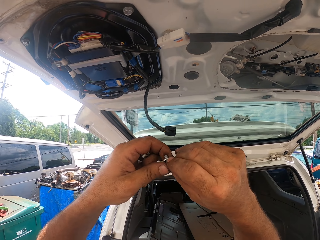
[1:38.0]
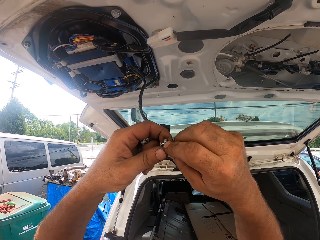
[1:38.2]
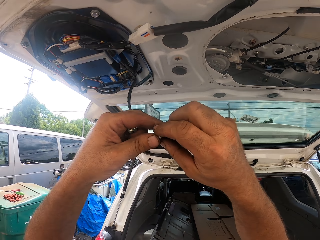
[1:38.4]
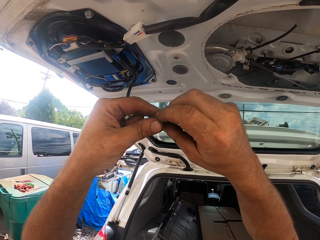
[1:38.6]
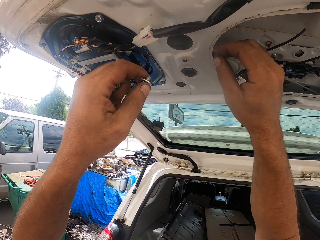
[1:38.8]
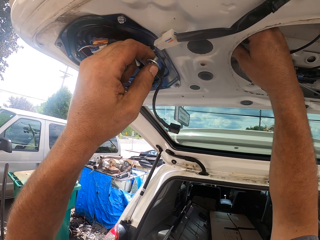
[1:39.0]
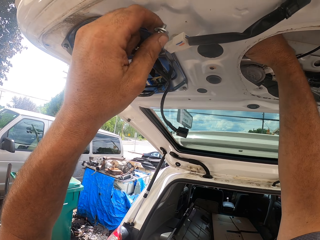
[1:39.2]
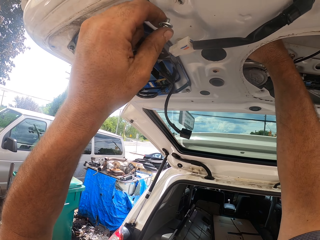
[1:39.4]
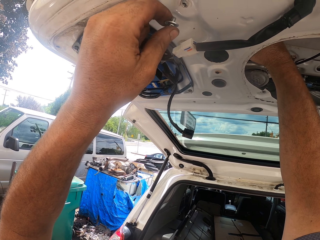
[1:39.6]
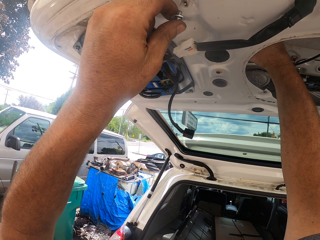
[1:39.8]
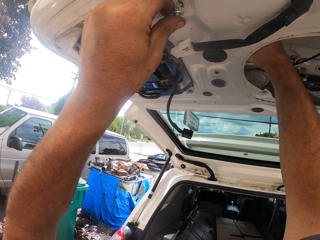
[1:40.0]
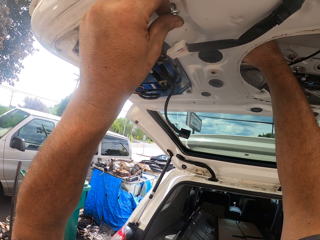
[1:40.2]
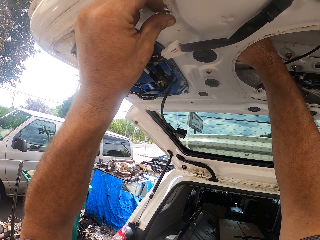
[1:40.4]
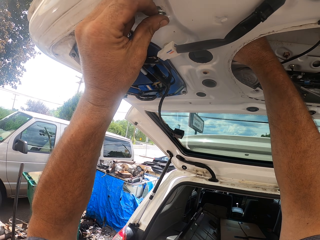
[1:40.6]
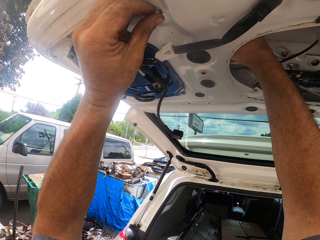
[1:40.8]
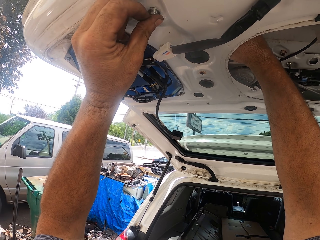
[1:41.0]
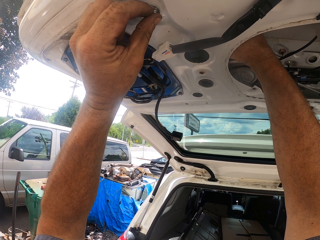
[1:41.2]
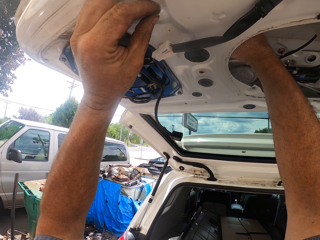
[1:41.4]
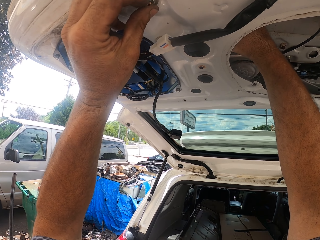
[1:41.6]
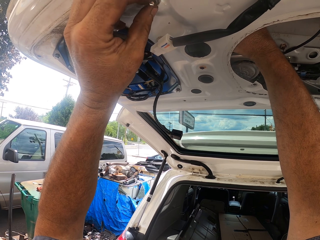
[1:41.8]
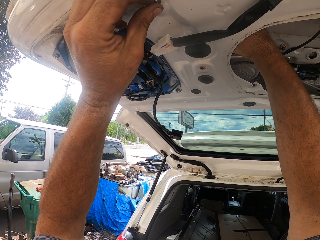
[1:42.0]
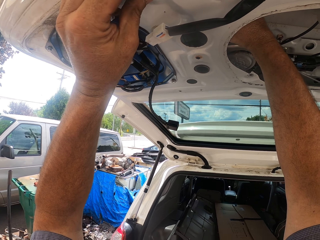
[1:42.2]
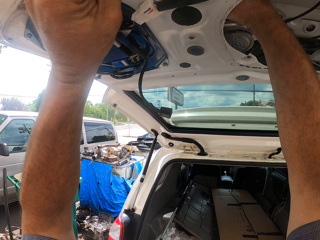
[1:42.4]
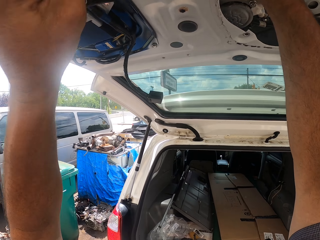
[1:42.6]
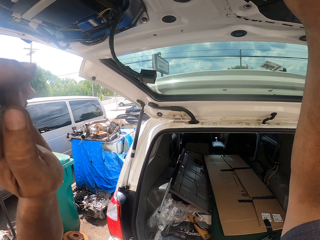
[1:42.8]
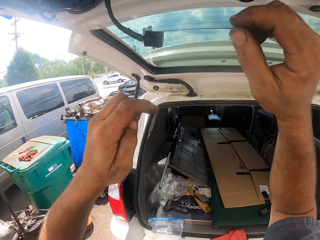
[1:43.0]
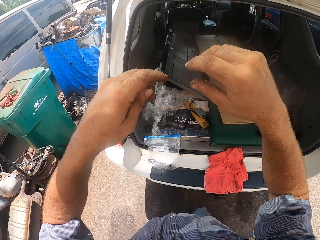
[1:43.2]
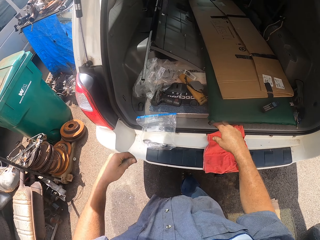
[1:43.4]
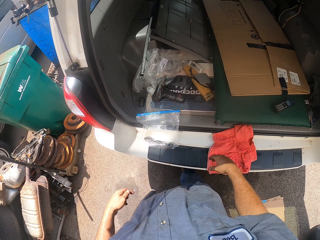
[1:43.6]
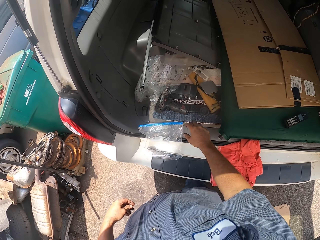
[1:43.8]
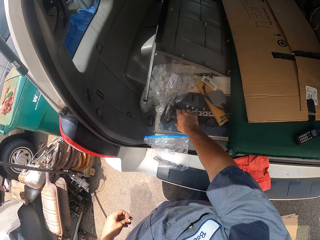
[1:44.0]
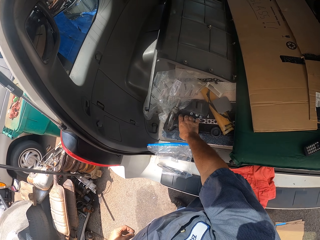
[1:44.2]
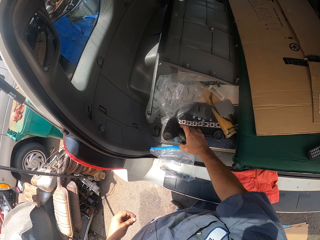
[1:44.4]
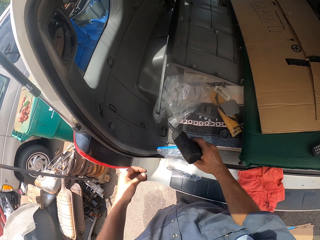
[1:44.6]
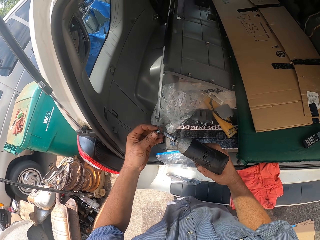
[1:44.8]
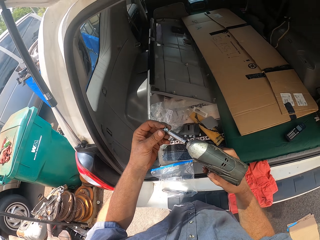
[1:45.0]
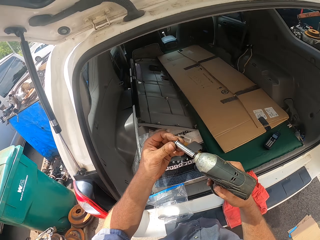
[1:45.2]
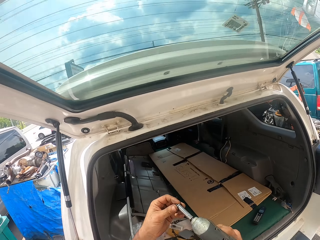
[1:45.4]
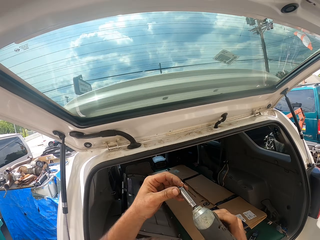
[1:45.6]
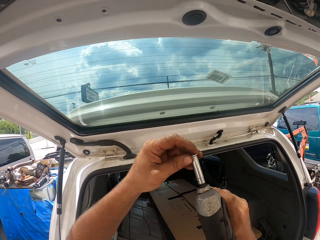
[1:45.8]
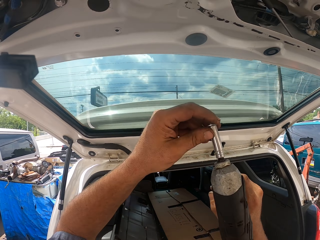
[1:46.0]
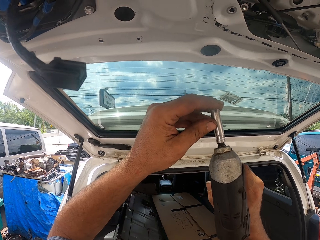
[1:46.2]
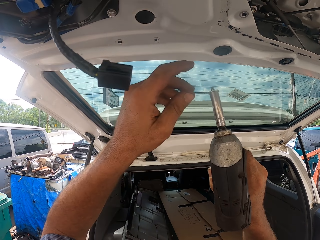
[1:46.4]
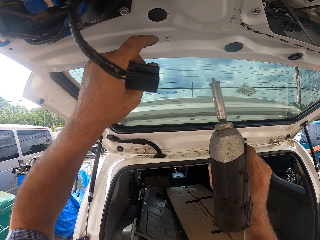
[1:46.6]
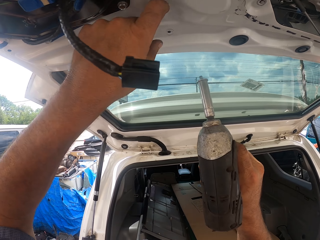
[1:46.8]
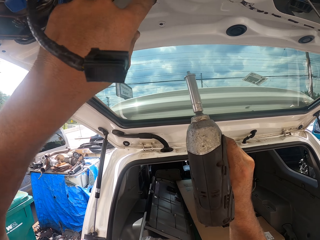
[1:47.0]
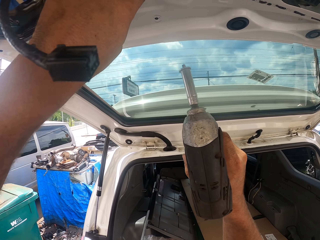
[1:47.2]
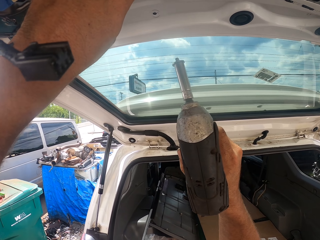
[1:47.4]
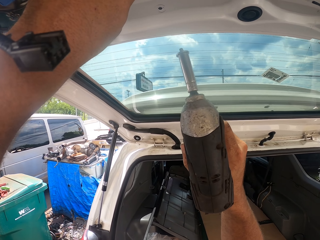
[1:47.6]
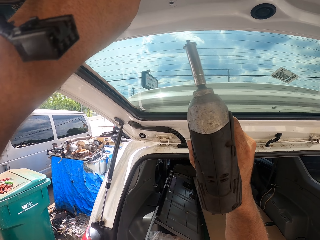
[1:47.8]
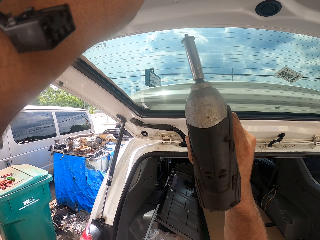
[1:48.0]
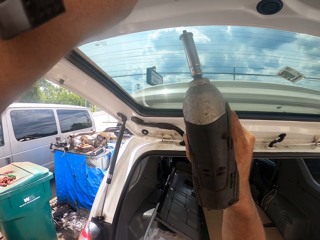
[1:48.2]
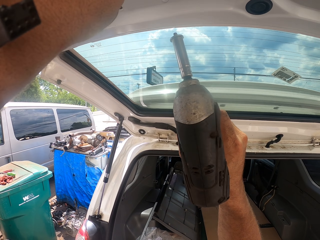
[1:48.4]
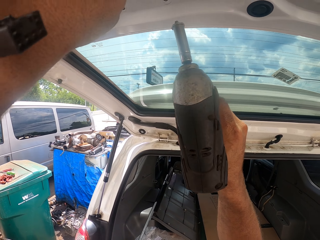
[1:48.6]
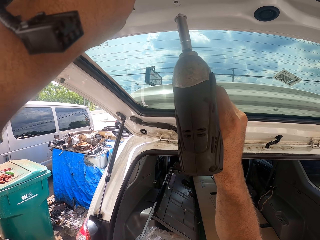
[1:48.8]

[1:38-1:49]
The camera wearer inserts a bolt in the trunk lid. They lower hands. They take an impact wrench or screw fastener from the trunk. They place a bolt in the impact wrench.

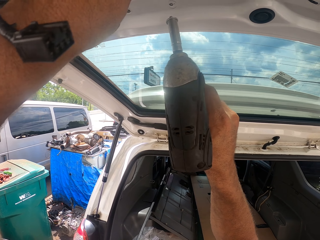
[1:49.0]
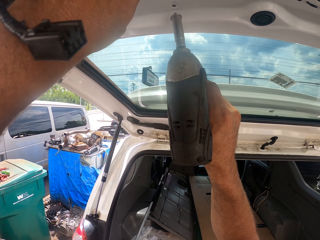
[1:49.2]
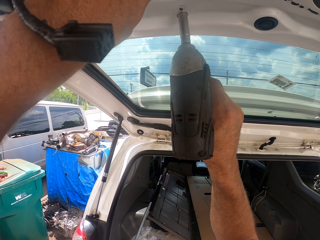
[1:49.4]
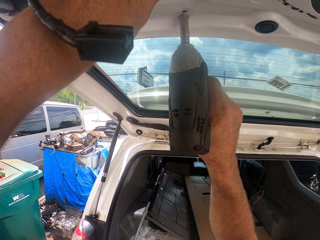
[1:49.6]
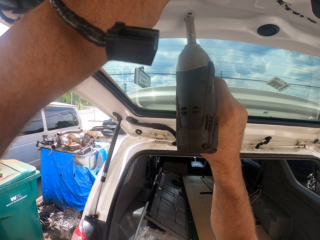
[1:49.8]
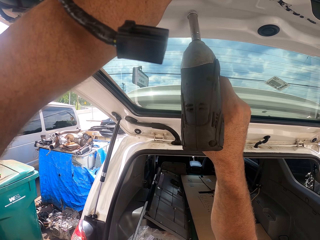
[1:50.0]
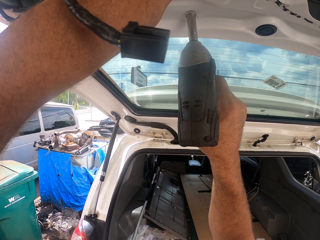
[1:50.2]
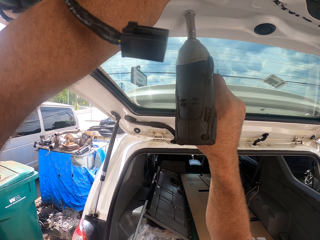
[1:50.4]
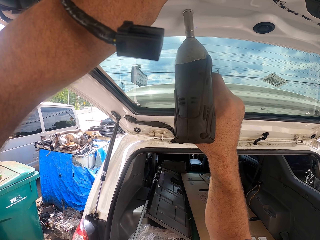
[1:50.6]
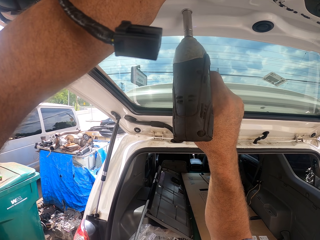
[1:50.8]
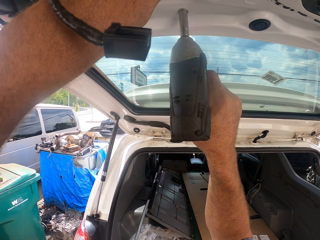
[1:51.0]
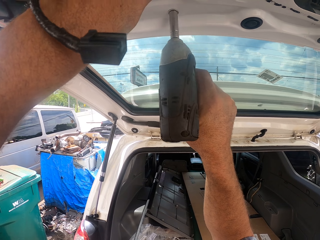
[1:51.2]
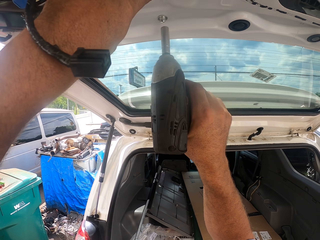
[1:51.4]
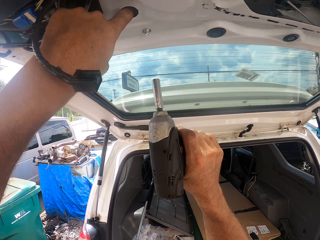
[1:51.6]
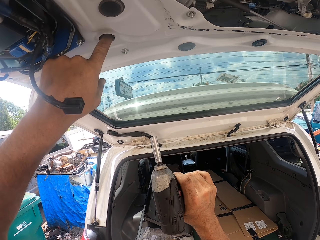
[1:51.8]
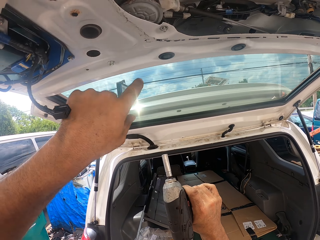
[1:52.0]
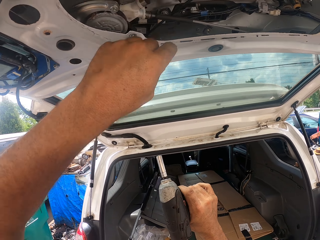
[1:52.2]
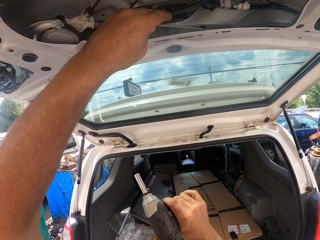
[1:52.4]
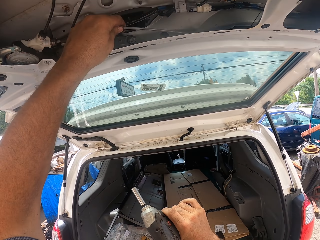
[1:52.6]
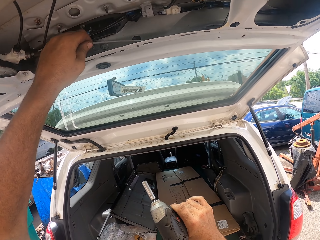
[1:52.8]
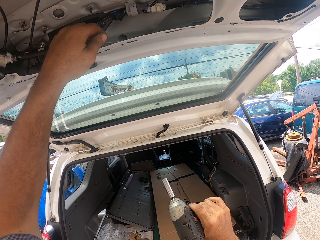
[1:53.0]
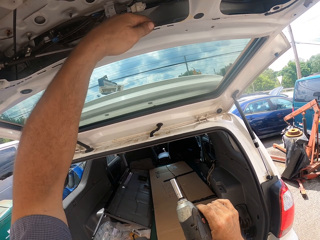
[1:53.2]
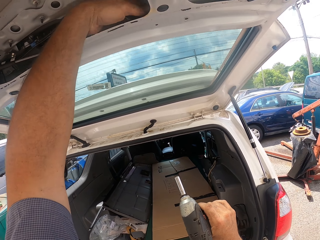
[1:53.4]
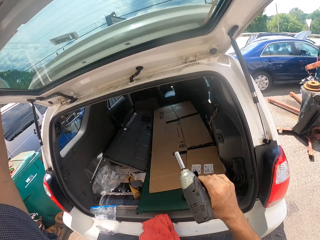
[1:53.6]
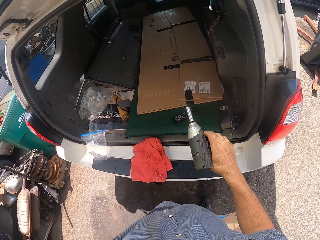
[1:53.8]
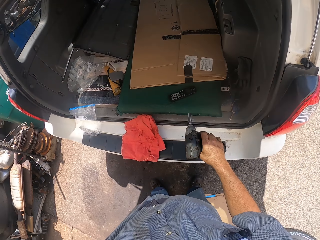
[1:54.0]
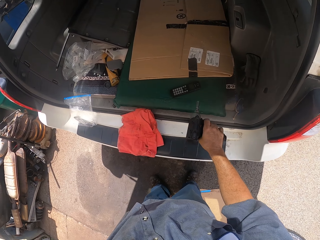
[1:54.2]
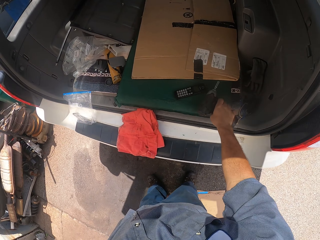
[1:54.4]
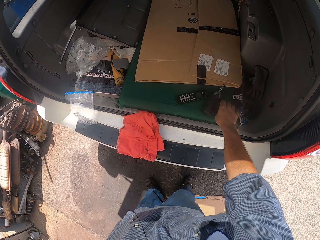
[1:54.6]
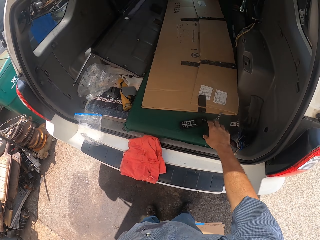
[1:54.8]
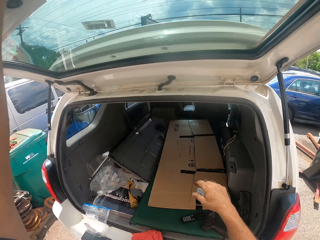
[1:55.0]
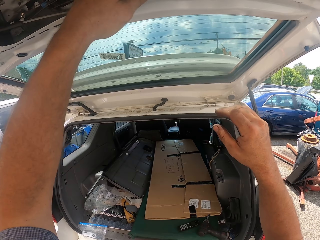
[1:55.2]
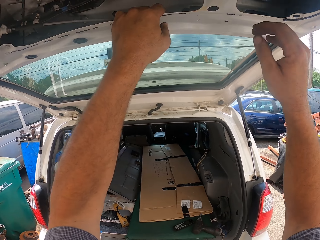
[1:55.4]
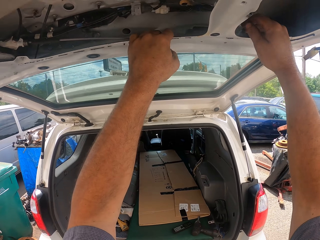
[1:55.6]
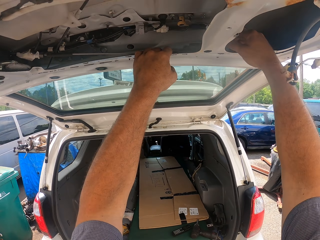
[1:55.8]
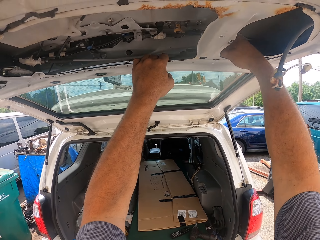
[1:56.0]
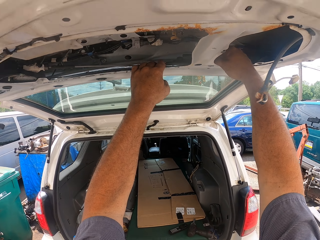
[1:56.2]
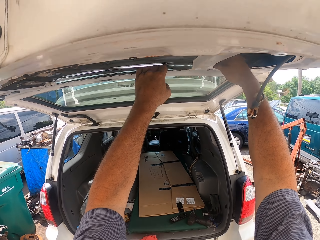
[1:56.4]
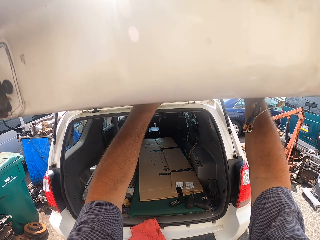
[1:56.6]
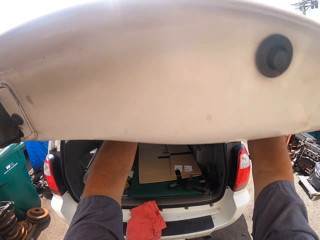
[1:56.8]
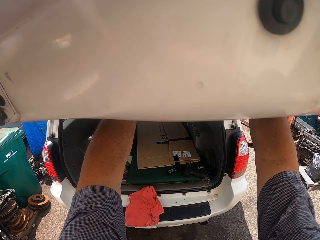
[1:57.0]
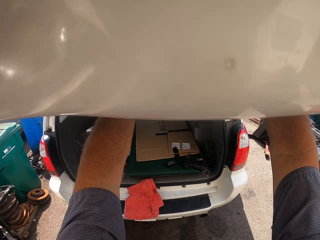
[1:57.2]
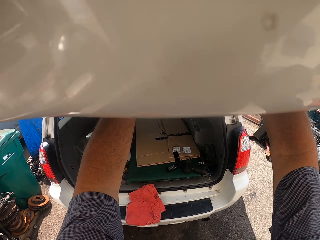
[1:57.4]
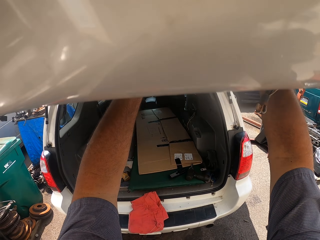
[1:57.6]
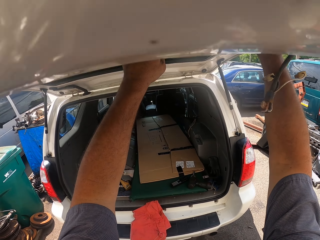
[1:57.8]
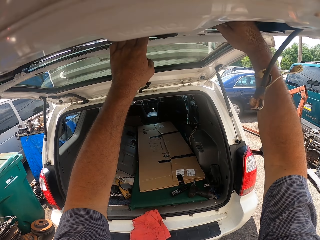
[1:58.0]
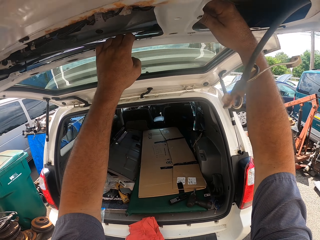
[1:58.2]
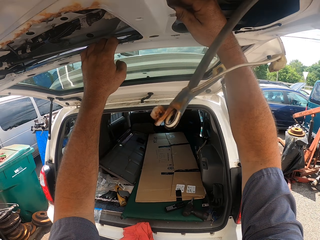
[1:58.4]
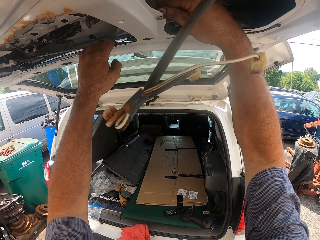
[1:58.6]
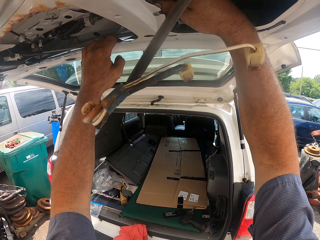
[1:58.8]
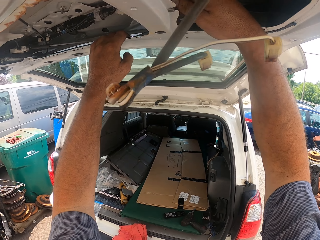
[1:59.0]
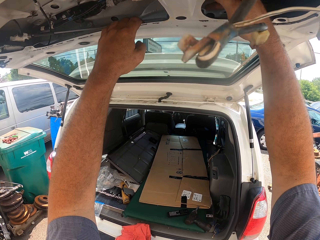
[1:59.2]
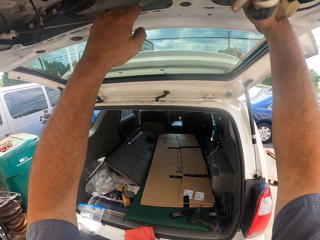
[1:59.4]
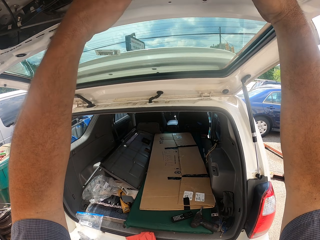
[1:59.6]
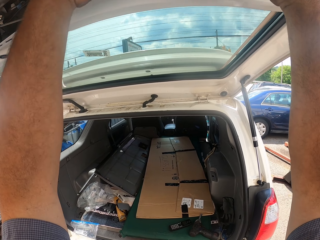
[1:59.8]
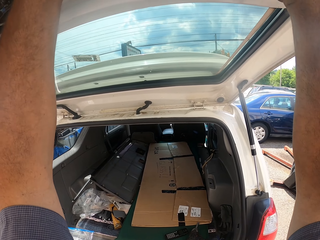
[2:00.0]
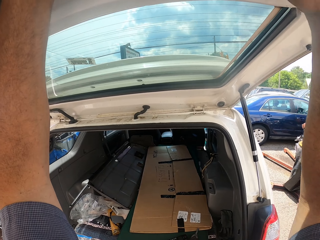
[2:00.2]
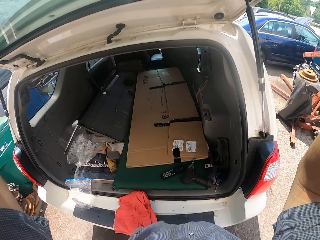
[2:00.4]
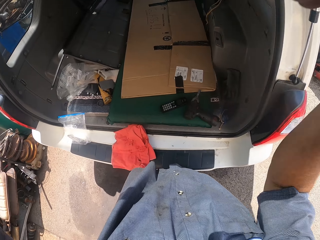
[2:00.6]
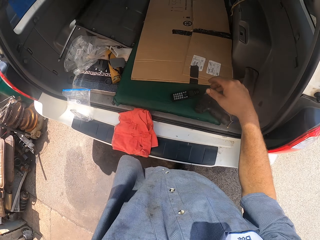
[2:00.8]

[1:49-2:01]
The camera wearer tightens the bolt with the impact wrench into the car boot. They hold the screw fastener. They hold a cable in the trunk lid. They fix the car boot. They put the impact wrench in the trunk. They adjust the inside of the trunk lid parts.
